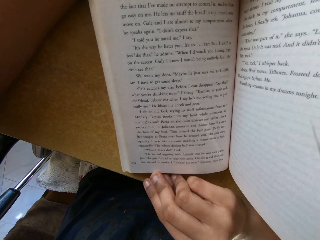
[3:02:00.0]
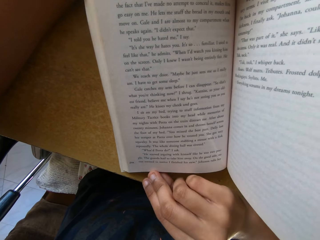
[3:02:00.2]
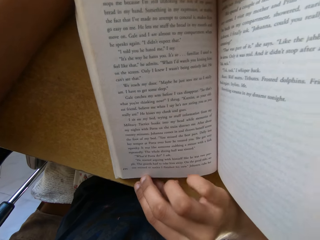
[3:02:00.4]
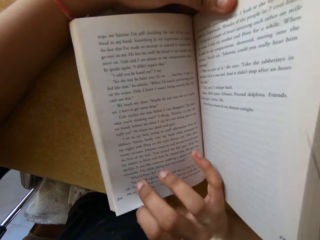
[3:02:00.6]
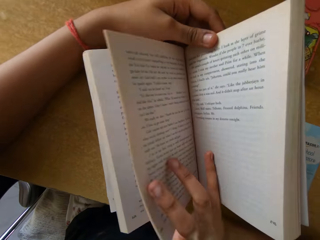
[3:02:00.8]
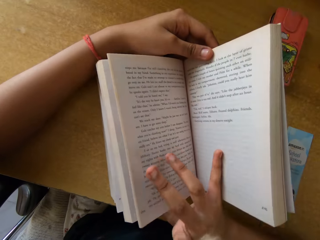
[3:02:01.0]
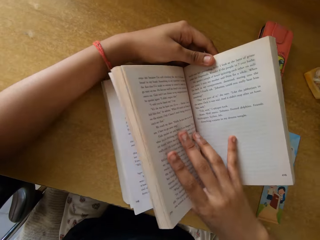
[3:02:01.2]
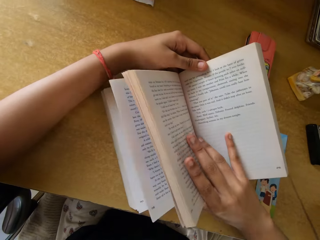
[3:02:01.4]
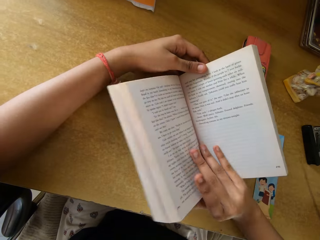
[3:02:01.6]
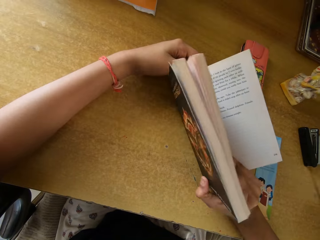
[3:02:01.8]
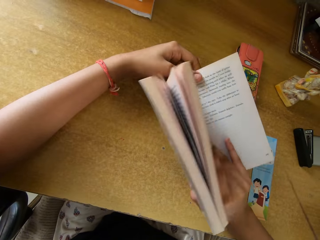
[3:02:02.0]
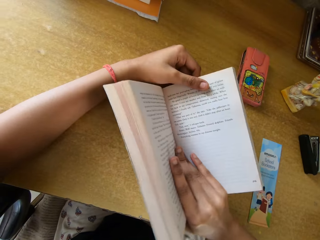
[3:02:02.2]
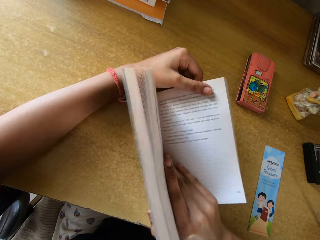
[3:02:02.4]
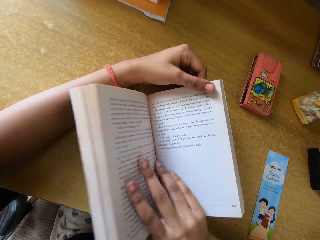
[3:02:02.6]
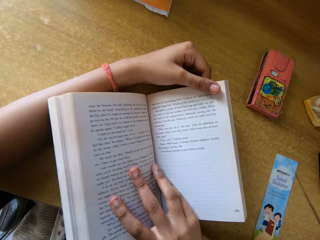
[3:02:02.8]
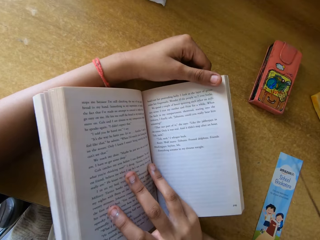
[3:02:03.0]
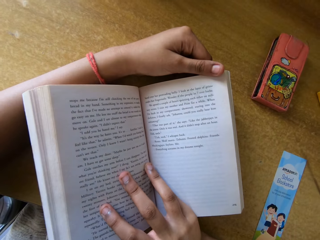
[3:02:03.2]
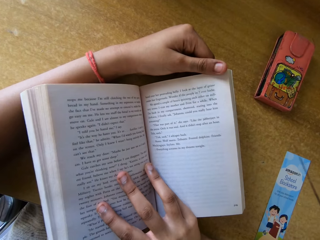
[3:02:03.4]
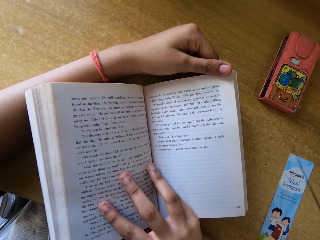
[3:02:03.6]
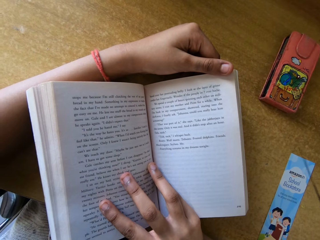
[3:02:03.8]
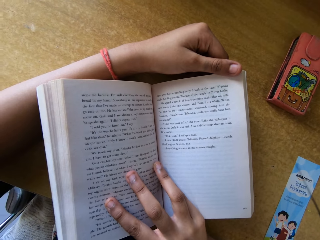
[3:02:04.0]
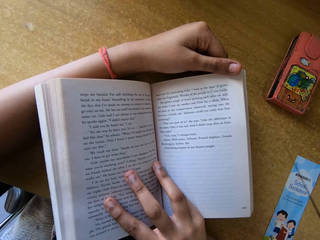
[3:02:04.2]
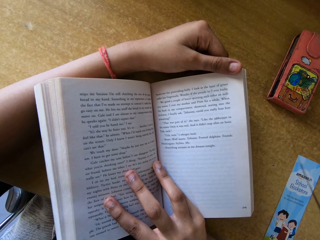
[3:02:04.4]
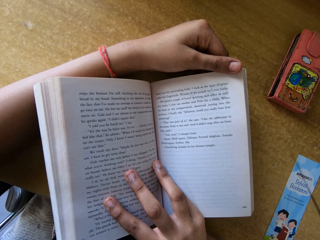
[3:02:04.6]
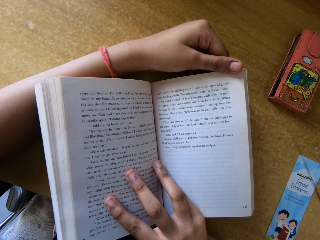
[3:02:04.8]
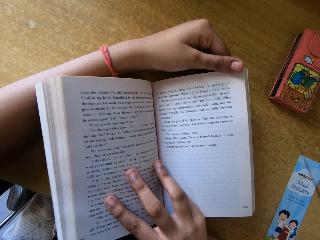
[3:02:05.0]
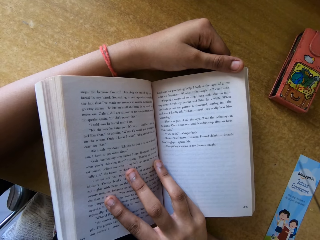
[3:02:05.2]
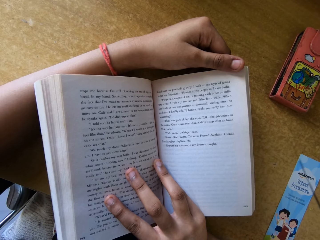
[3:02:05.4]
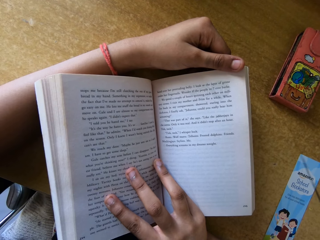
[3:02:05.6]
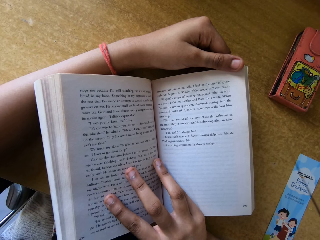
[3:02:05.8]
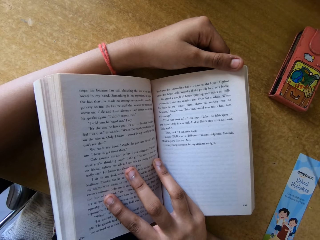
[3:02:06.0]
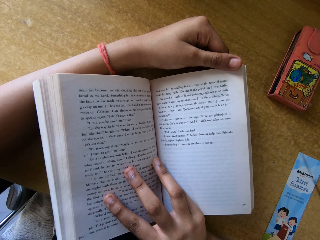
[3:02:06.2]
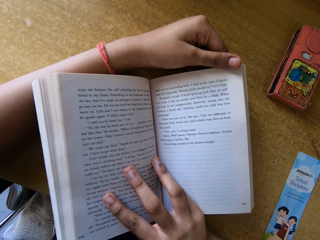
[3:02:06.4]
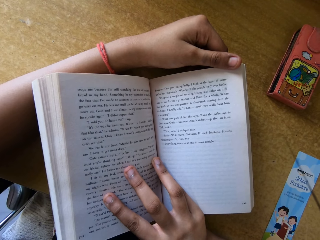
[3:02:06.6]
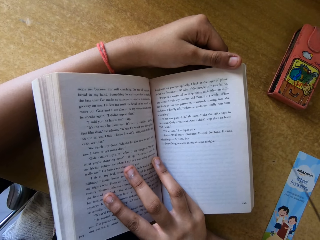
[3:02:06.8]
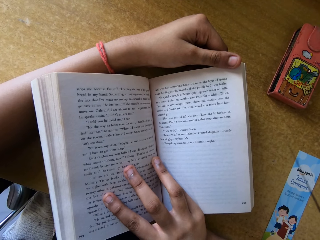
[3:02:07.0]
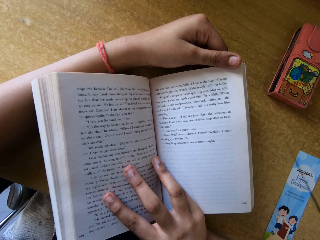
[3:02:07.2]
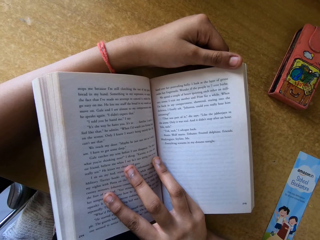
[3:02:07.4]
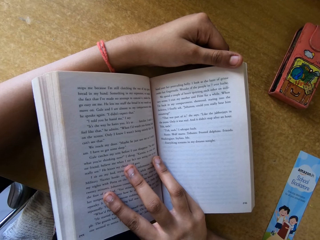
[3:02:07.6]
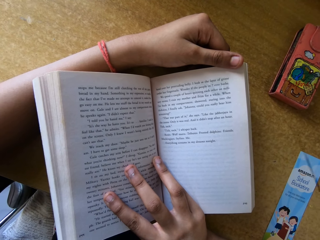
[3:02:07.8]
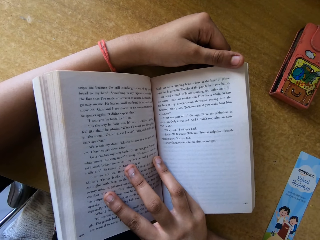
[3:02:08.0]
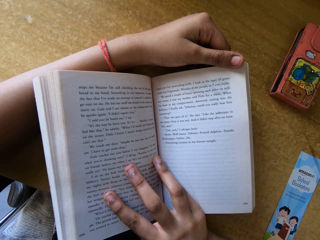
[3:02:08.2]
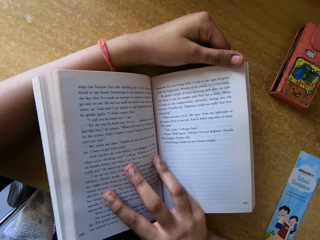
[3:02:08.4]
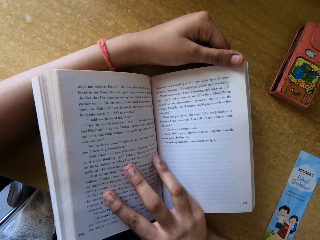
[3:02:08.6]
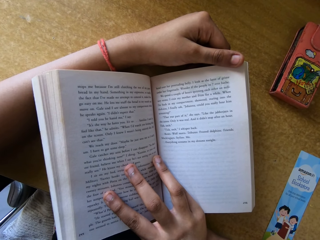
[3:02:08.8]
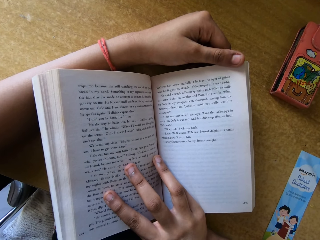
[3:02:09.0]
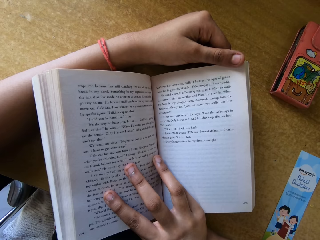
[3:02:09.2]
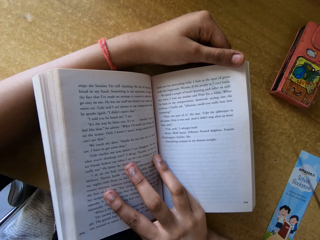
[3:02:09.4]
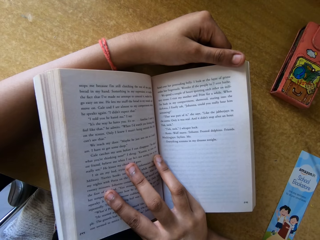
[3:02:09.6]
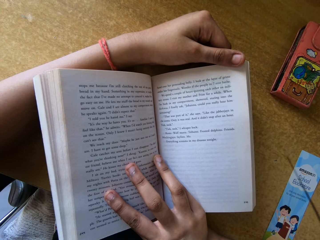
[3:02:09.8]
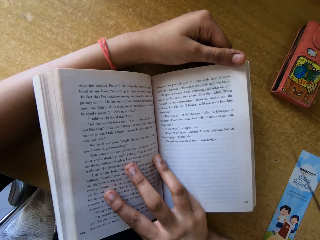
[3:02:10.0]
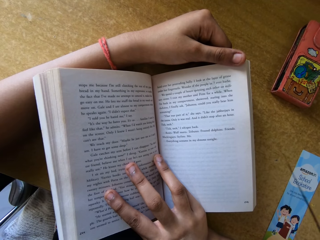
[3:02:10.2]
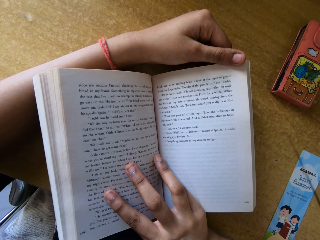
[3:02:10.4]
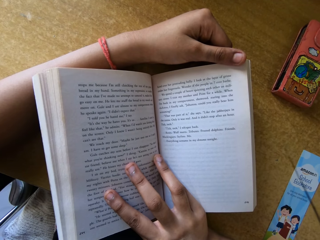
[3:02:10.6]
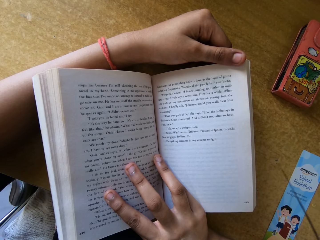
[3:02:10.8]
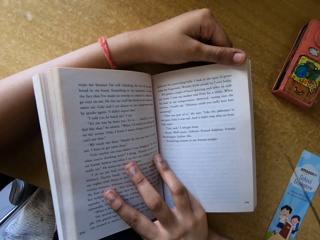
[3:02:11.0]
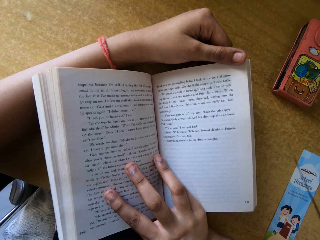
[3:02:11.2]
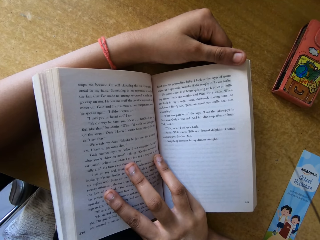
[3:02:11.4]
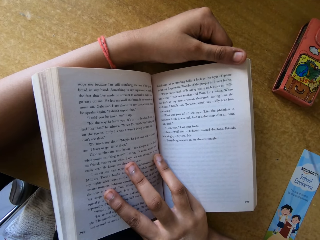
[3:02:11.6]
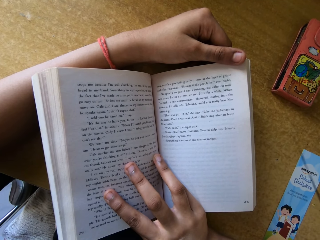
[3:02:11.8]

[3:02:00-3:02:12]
The camera wearer moves a book. They read the book.

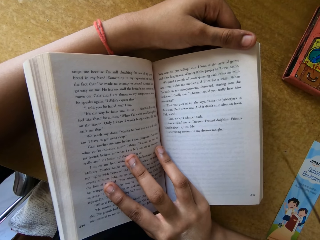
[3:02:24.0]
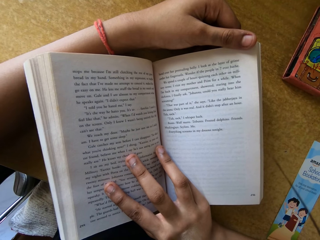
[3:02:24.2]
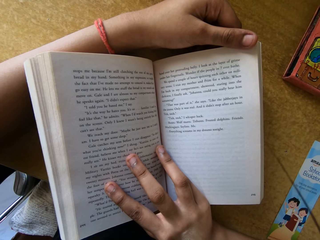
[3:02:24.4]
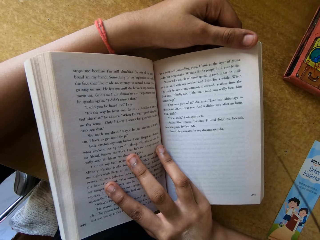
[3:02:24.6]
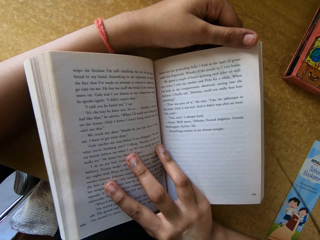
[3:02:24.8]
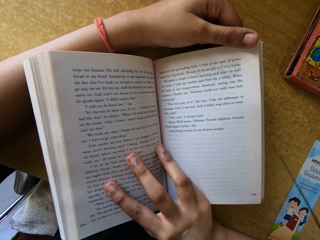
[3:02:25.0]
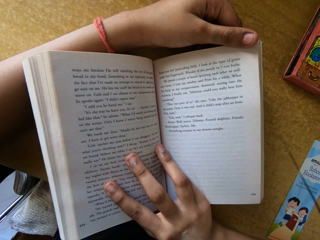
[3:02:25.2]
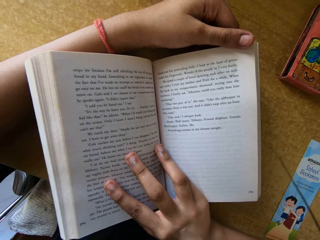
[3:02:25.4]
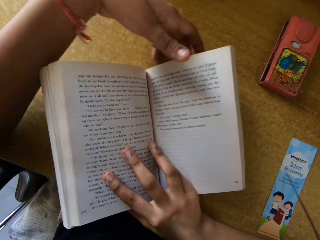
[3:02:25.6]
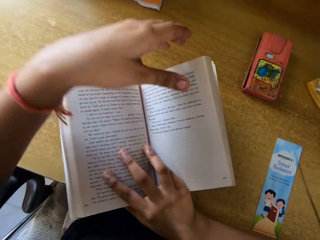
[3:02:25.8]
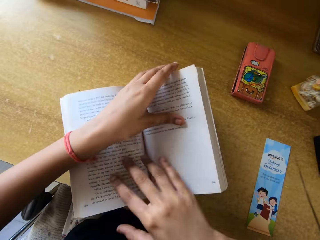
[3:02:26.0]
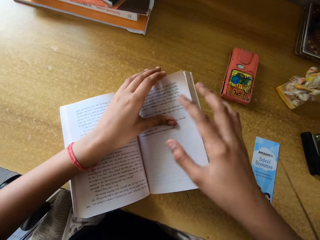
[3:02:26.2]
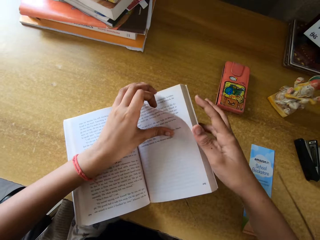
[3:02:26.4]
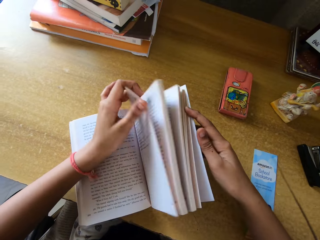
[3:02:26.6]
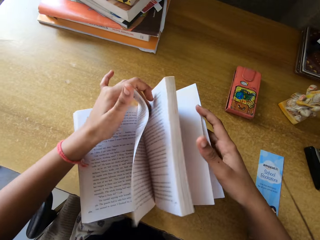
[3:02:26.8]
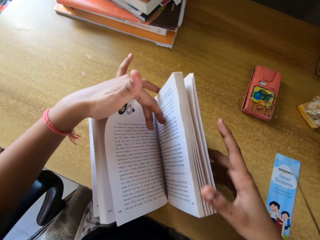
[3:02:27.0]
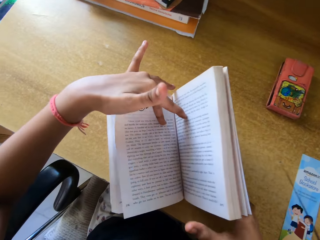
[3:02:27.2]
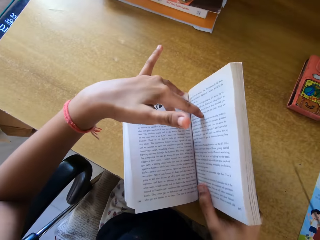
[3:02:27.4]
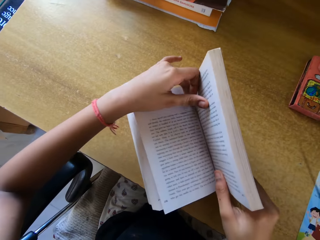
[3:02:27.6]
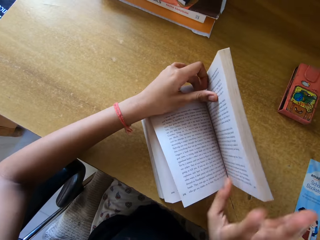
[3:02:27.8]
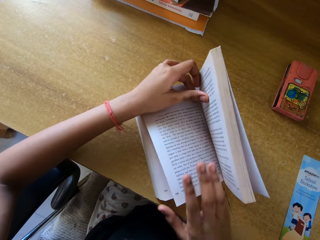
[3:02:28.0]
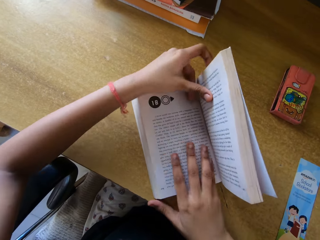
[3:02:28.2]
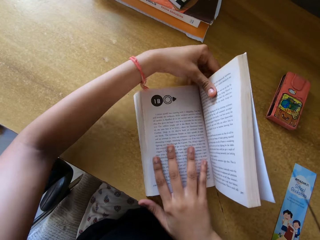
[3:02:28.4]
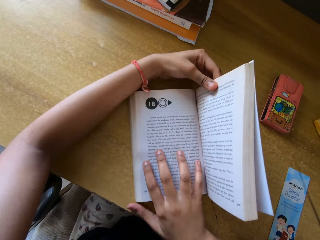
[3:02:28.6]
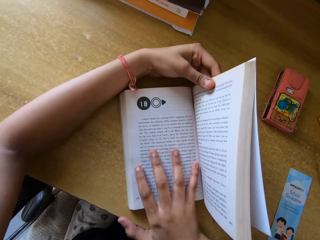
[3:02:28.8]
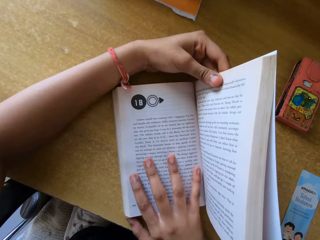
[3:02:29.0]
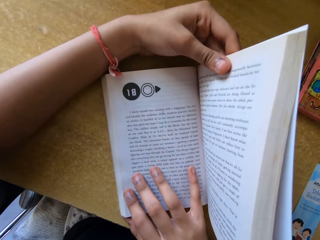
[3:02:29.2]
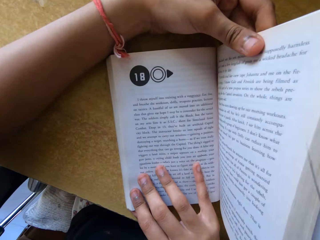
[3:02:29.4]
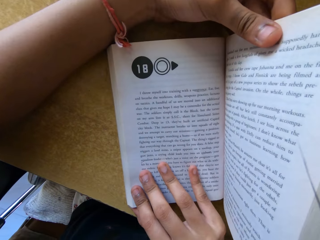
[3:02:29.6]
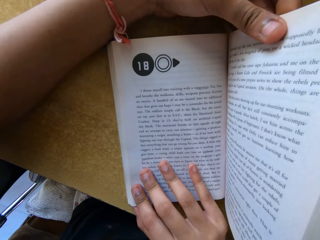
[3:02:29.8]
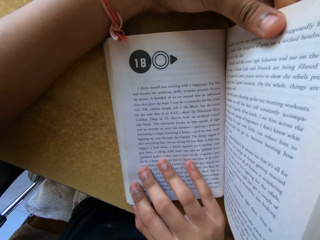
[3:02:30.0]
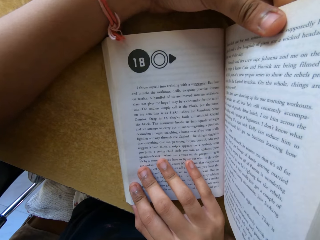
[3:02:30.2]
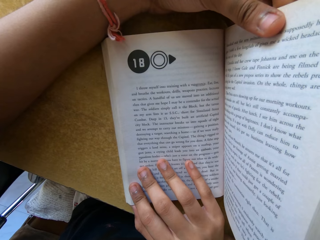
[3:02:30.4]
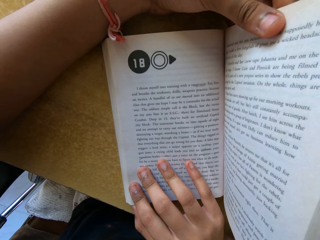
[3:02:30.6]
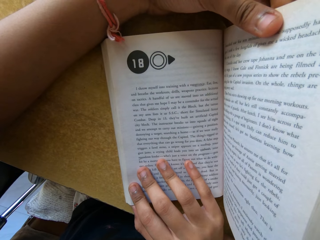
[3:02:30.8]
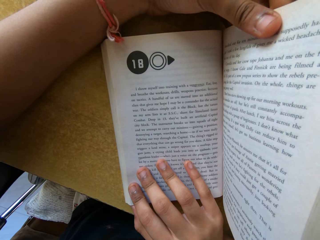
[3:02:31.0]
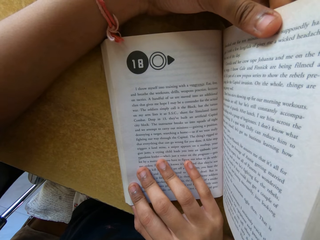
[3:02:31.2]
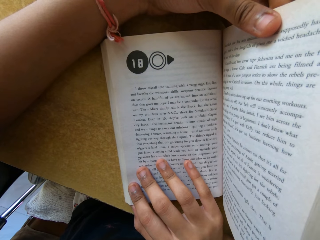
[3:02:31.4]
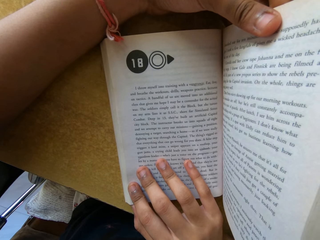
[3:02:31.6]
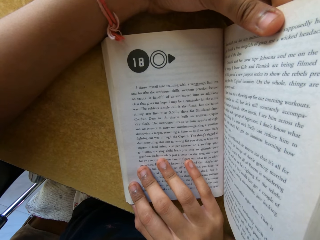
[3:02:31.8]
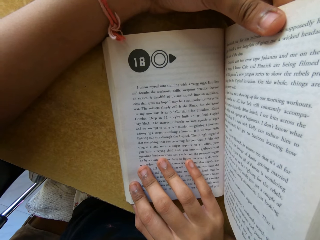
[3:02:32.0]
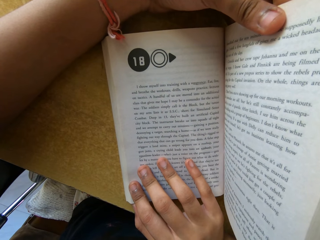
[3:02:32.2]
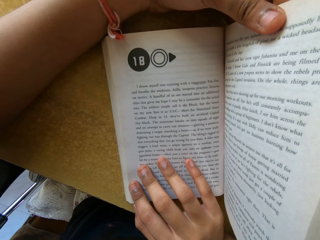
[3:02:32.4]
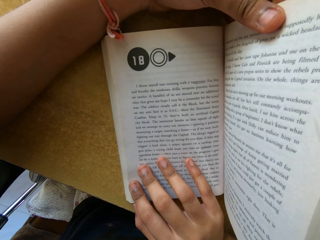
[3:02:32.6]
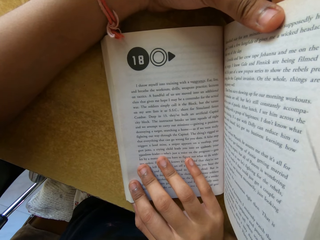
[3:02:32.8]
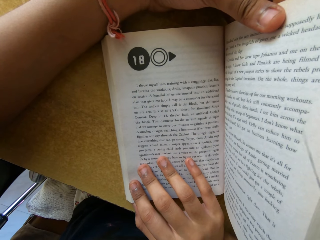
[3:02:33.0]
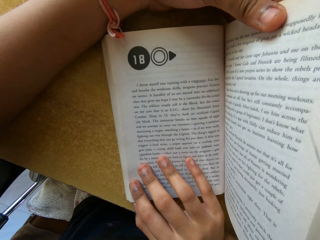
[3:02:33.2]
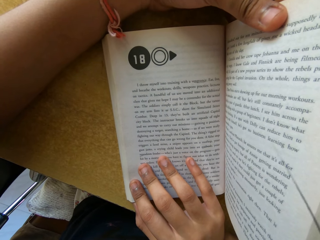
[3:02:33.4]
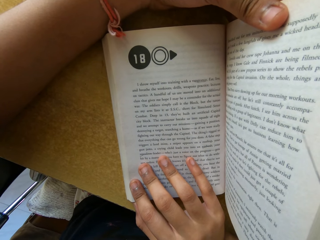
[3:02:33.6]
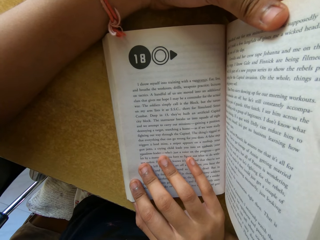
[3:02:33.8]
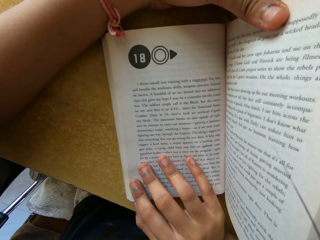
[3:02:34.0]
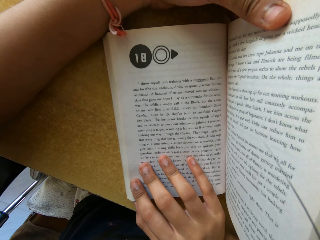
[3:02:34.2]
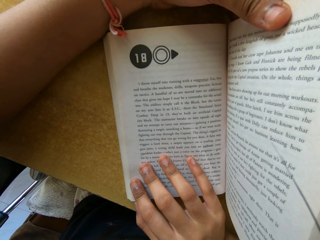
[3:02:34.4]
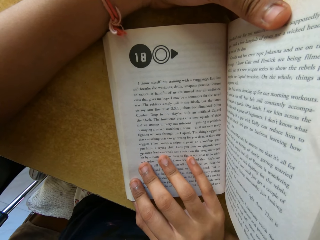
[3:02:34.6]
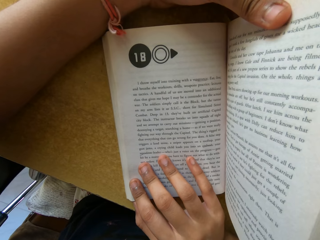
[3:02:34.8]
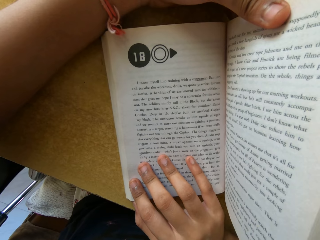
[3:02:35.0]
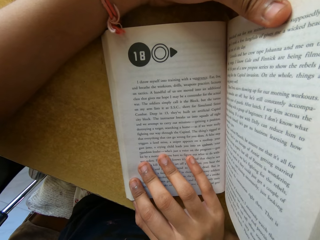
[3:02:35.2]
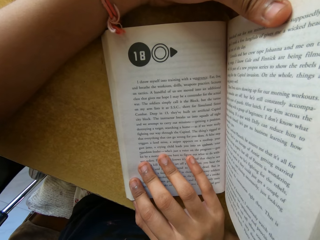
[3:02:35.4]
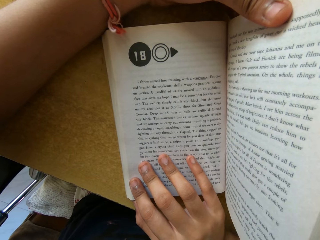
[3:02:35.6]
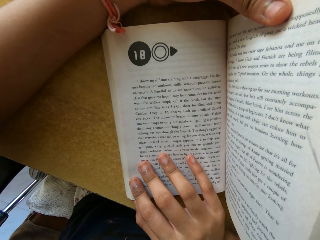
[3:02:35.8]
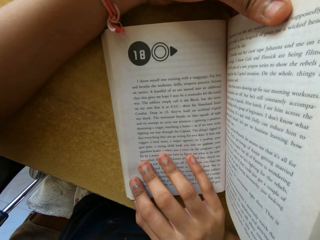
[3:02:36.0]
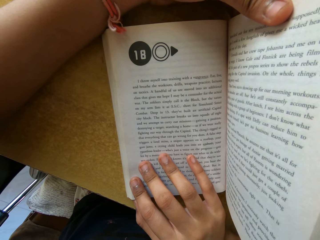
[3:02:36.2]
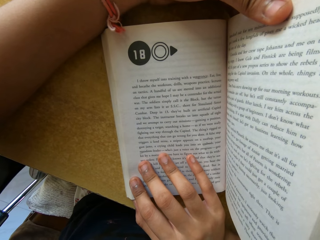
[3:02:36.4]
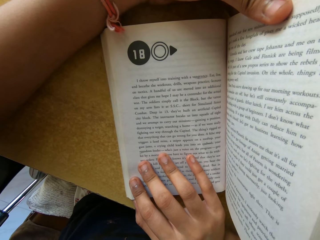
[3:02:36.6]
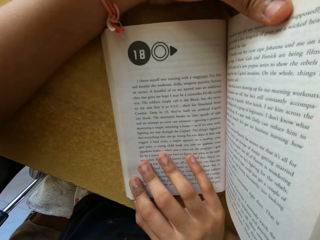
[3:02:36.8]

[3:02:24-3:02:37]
The camera wearer moves their hand. They open a page in a book. They read the book.
